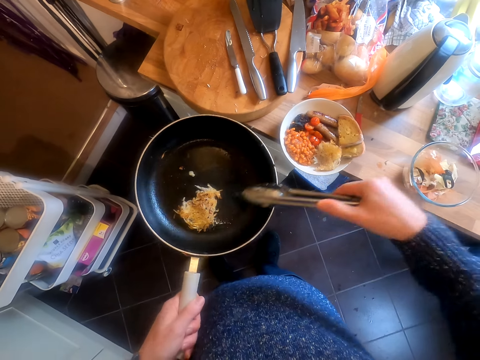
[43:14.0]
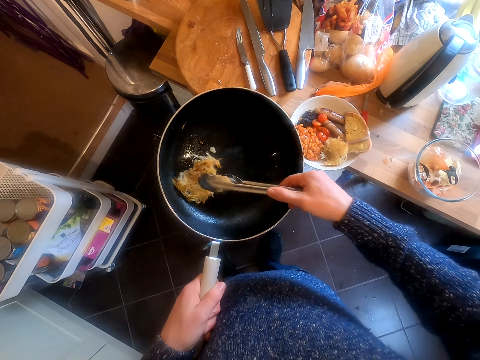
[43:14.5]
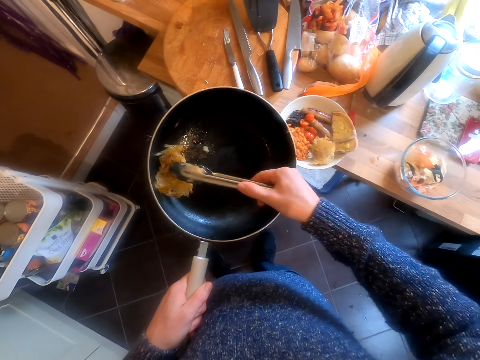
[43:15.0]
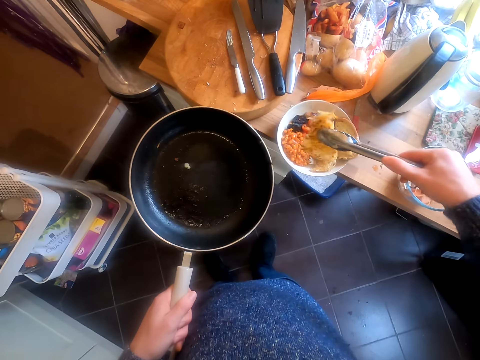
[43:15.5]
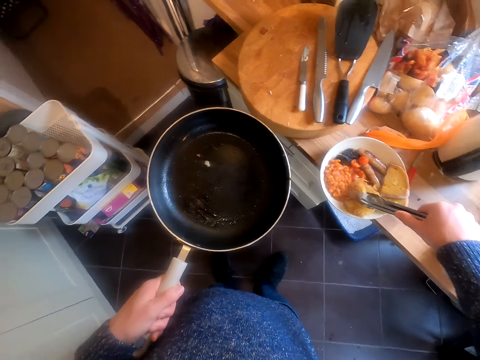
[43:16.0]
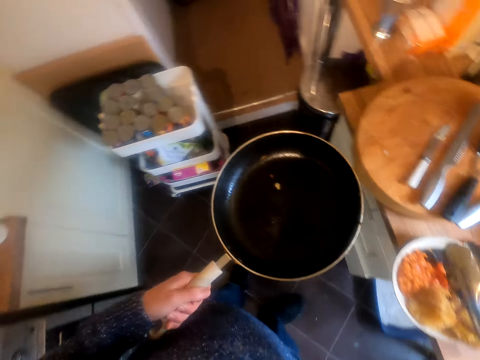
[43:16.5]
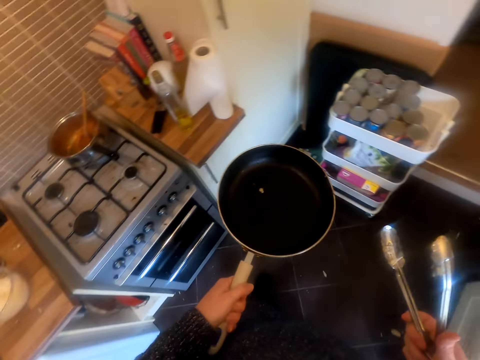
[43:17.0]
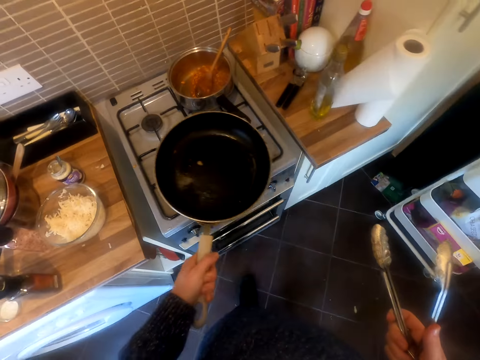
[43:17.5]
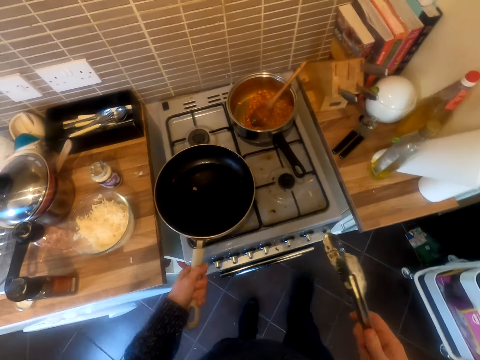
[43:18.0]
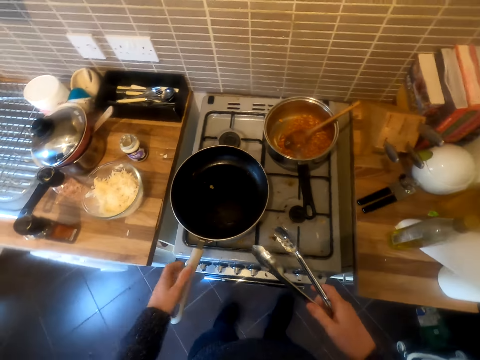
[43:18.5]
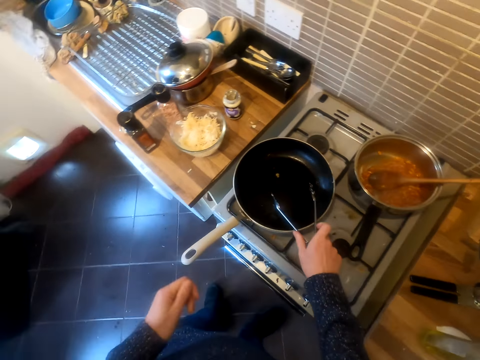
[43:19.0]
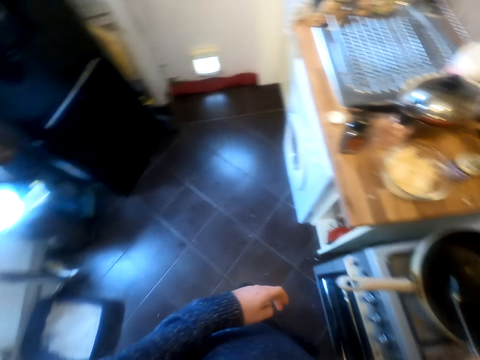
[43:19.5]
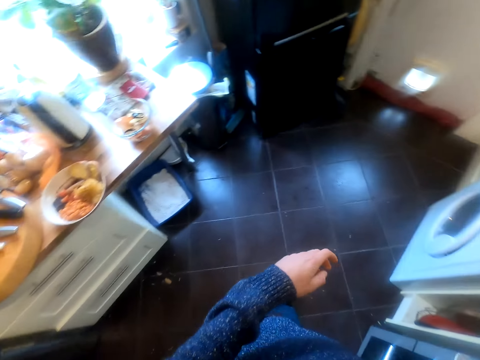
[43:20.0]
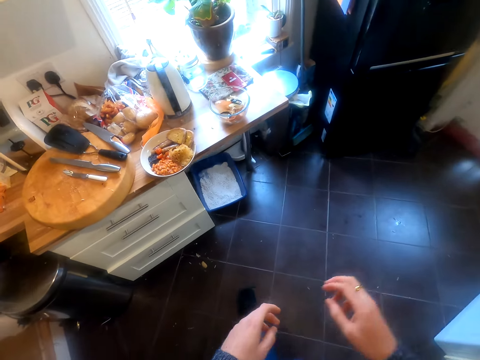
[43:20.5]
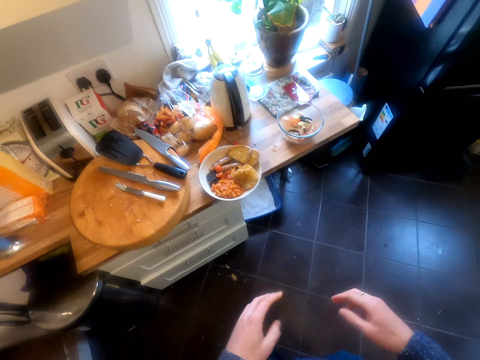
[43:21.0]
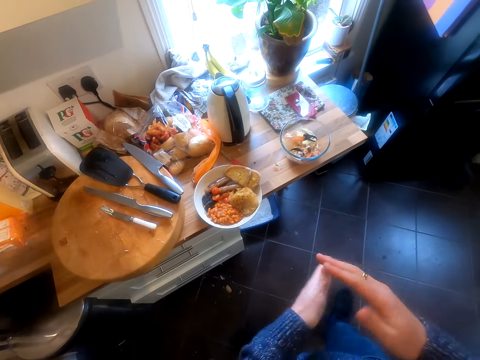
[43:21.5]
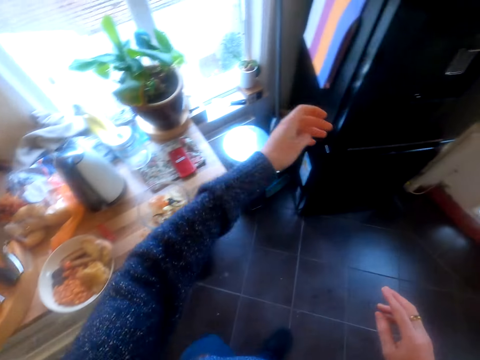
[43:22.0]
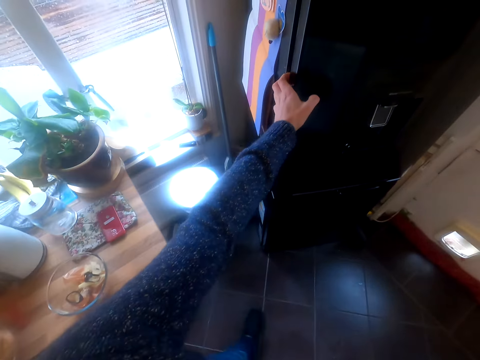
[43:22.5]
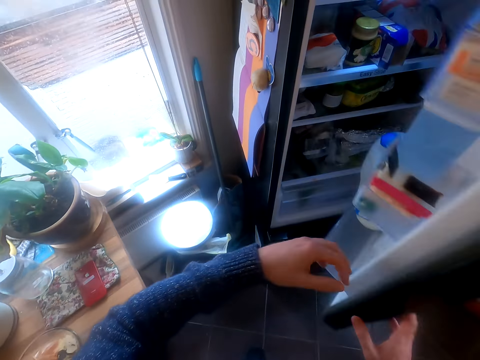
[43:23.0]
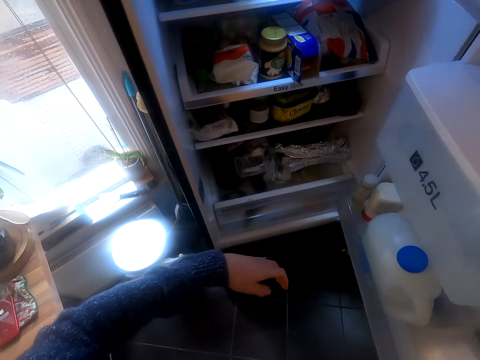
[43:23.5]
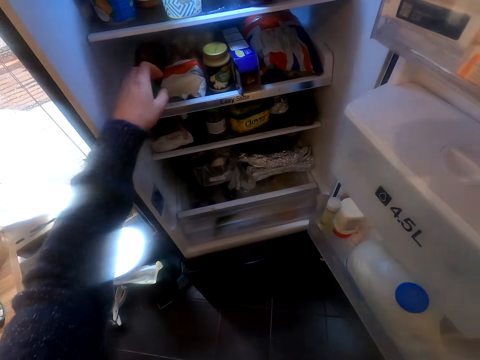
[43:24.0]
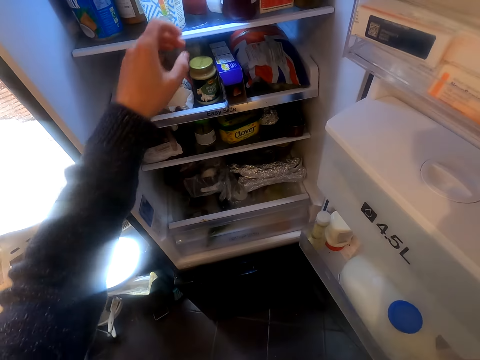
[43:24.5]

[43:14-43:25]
The camera wearer scoops food. She puts the food in the plate. She makes a move. She puts the frying pan on the gas. She puts the scooper in the frying pan. She wipes her hands together. She makes a move. She opens the fridge.
